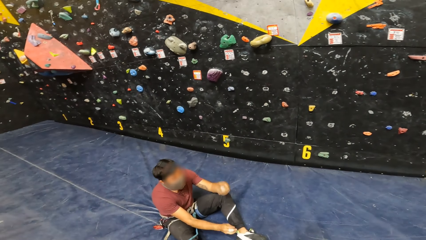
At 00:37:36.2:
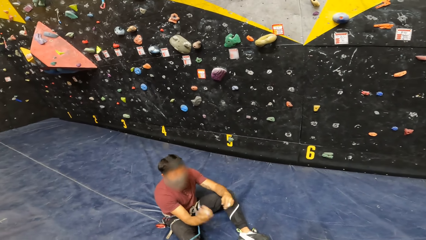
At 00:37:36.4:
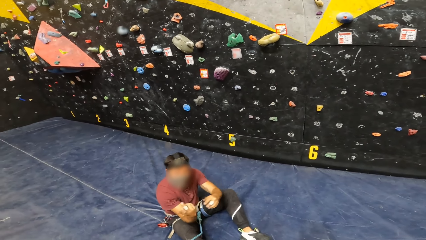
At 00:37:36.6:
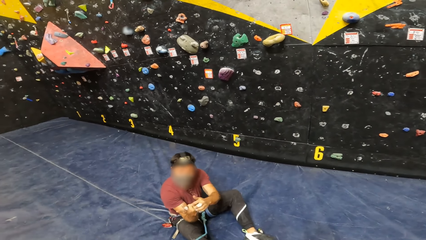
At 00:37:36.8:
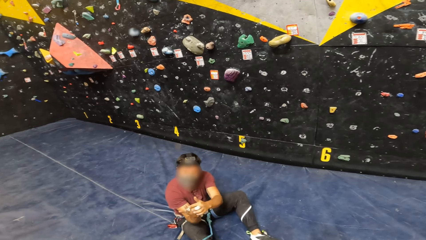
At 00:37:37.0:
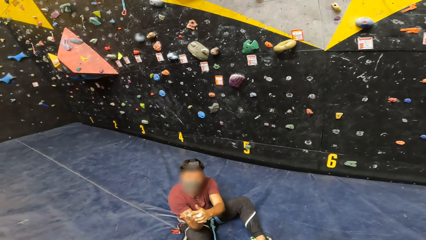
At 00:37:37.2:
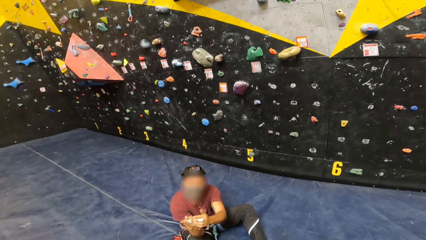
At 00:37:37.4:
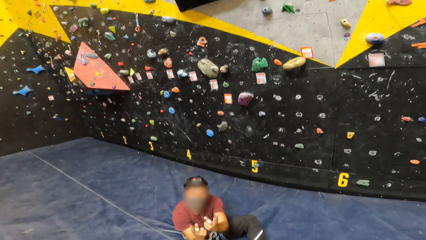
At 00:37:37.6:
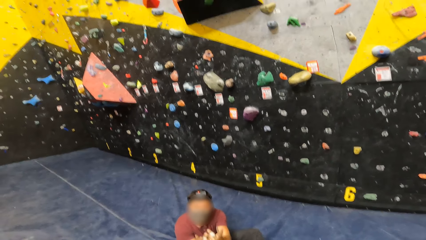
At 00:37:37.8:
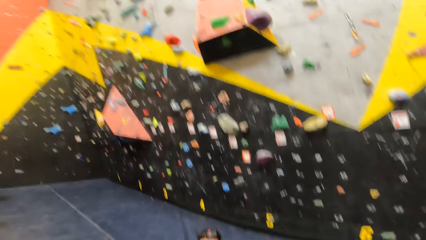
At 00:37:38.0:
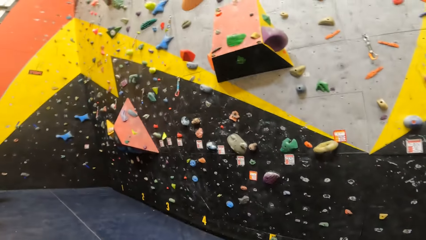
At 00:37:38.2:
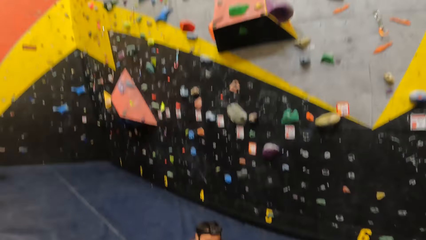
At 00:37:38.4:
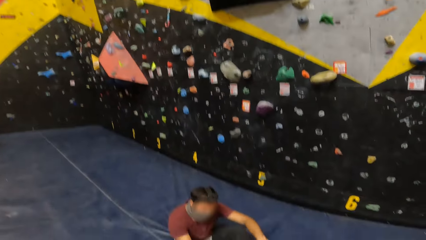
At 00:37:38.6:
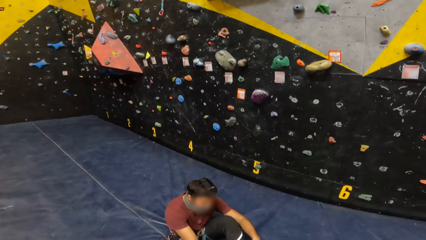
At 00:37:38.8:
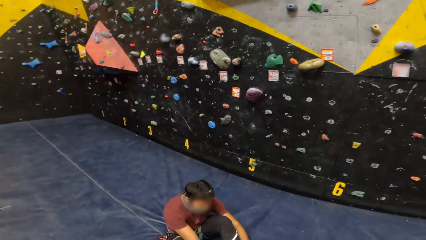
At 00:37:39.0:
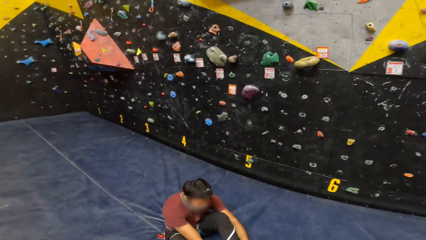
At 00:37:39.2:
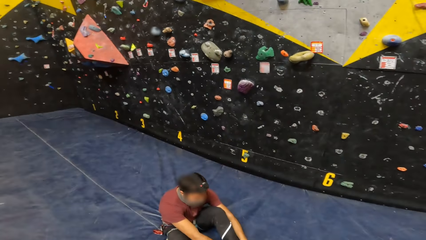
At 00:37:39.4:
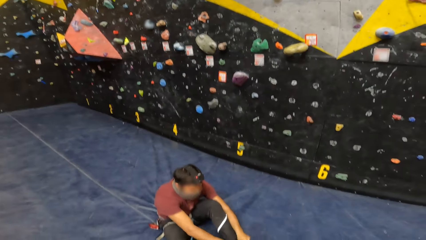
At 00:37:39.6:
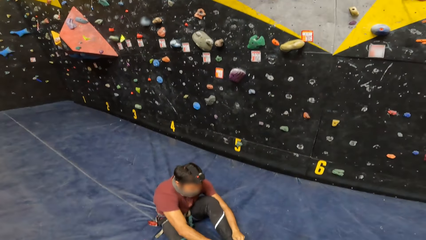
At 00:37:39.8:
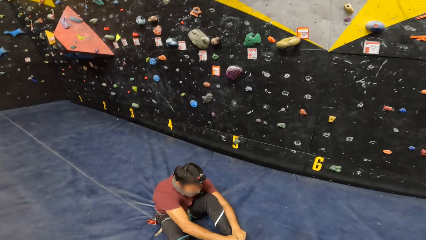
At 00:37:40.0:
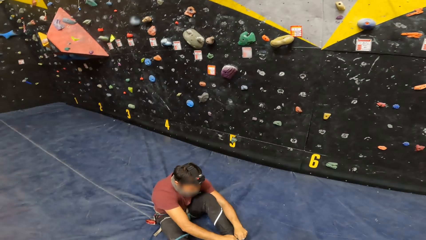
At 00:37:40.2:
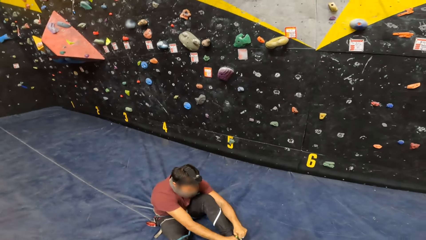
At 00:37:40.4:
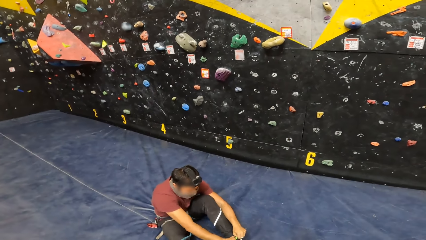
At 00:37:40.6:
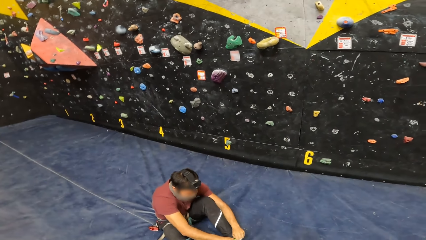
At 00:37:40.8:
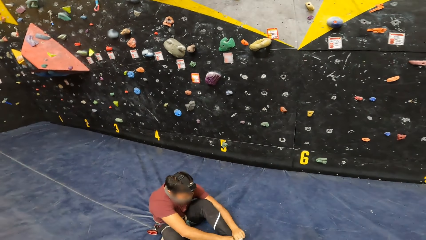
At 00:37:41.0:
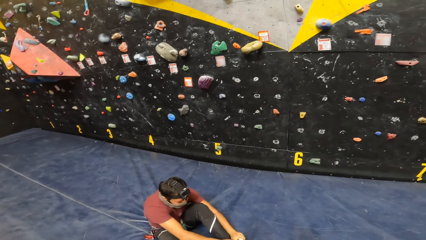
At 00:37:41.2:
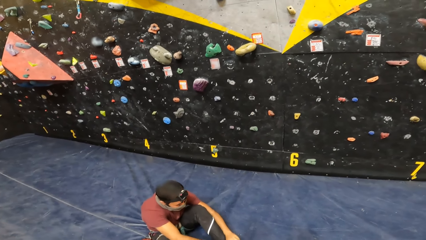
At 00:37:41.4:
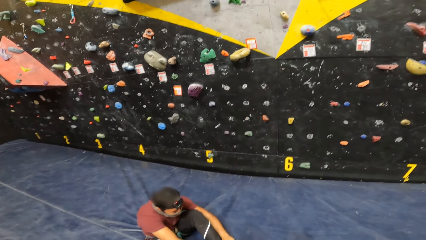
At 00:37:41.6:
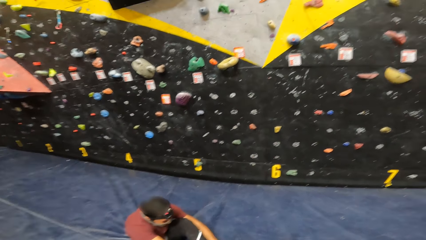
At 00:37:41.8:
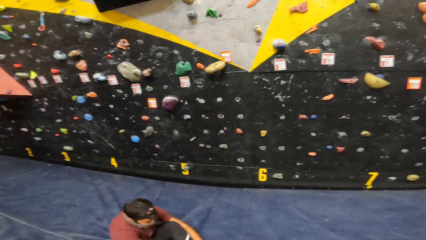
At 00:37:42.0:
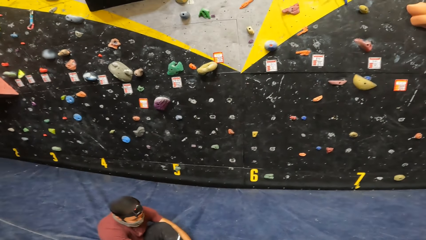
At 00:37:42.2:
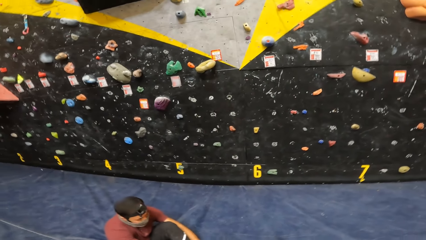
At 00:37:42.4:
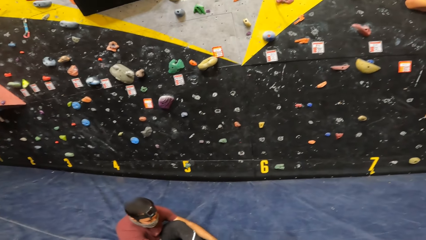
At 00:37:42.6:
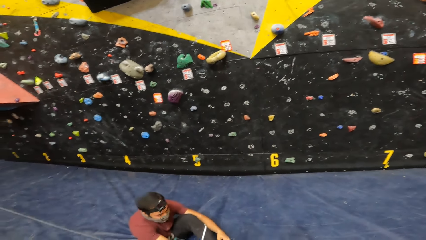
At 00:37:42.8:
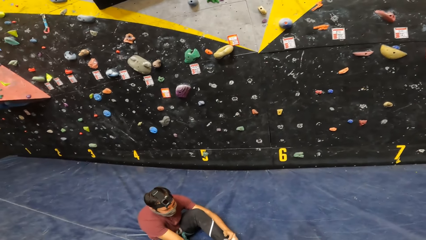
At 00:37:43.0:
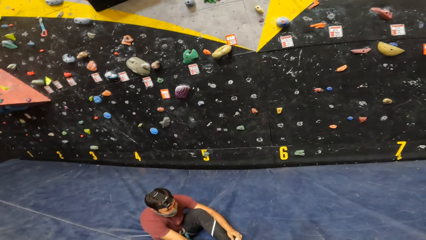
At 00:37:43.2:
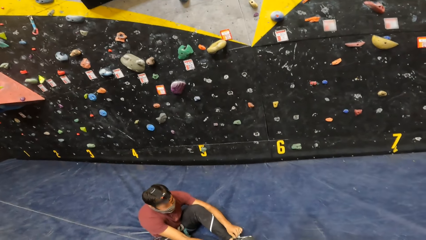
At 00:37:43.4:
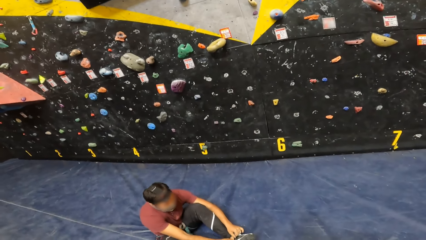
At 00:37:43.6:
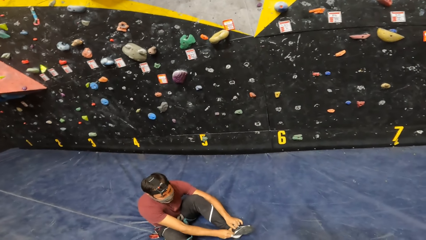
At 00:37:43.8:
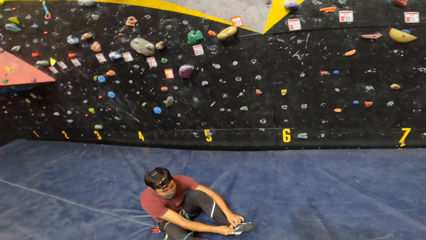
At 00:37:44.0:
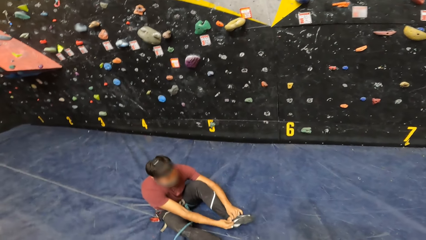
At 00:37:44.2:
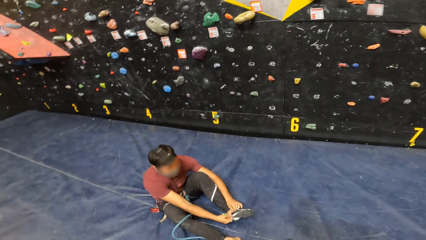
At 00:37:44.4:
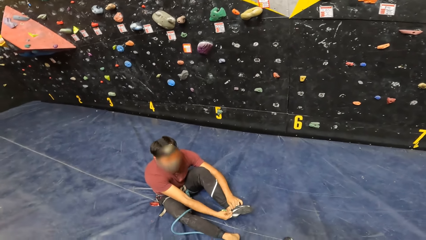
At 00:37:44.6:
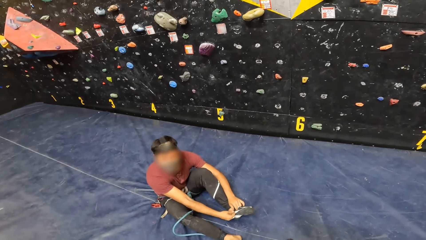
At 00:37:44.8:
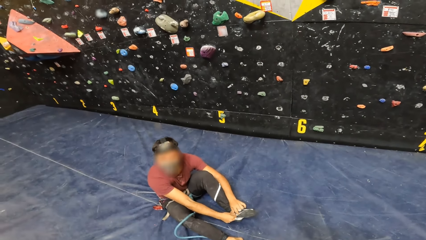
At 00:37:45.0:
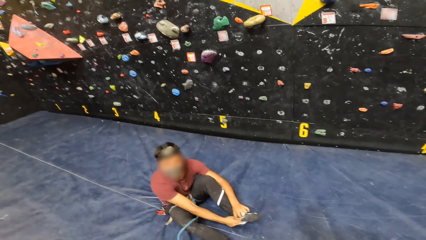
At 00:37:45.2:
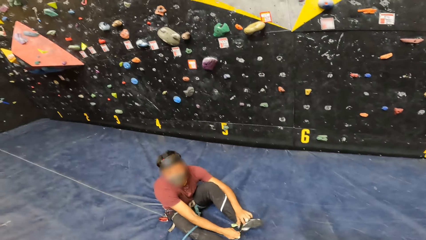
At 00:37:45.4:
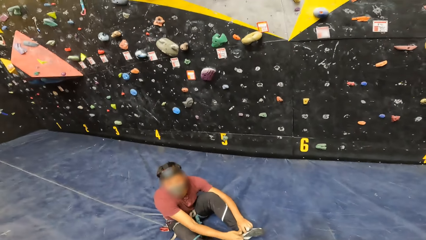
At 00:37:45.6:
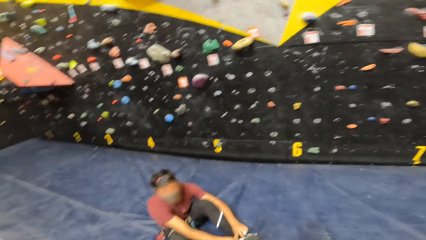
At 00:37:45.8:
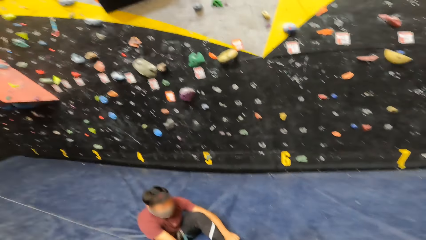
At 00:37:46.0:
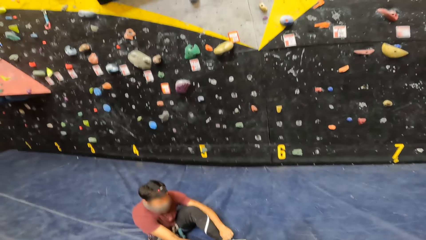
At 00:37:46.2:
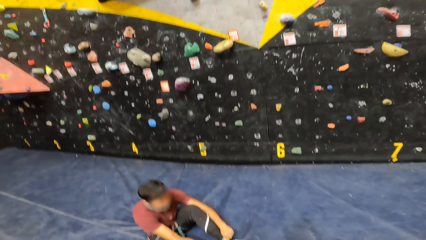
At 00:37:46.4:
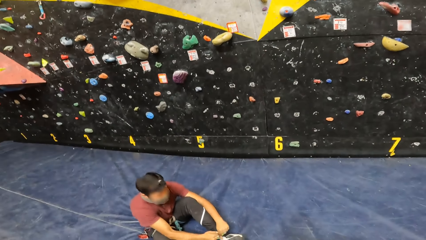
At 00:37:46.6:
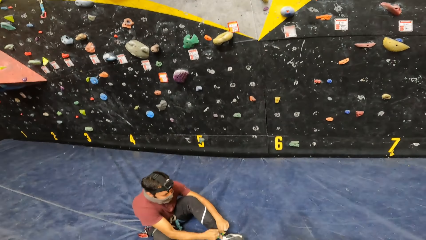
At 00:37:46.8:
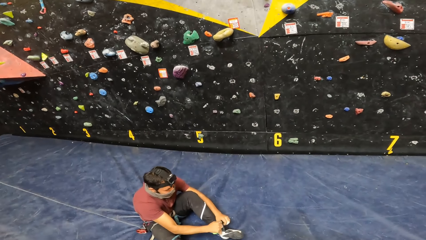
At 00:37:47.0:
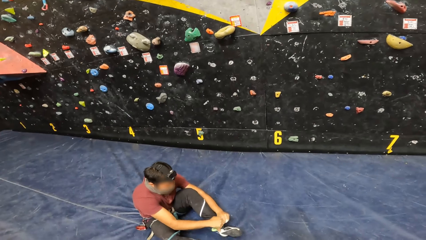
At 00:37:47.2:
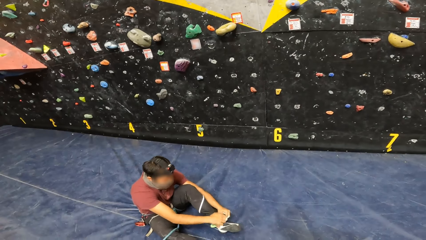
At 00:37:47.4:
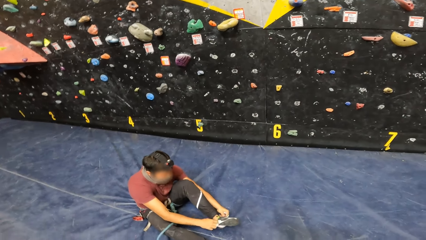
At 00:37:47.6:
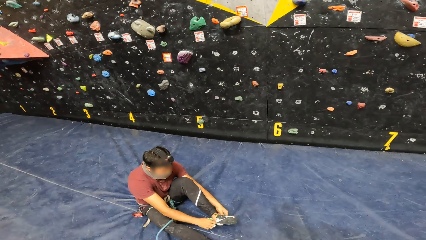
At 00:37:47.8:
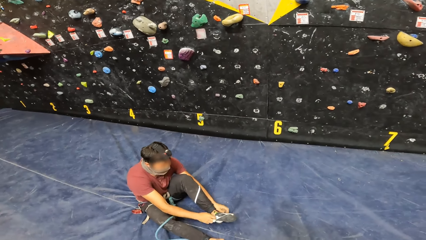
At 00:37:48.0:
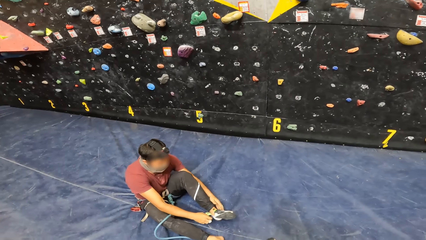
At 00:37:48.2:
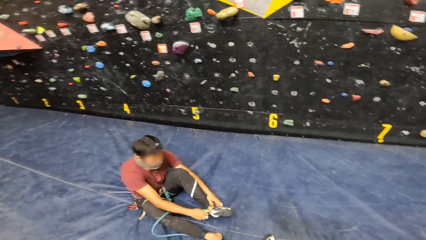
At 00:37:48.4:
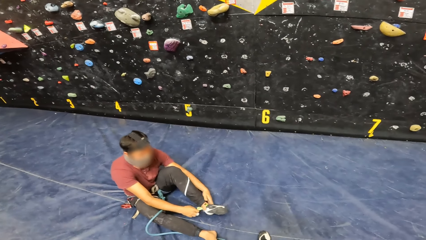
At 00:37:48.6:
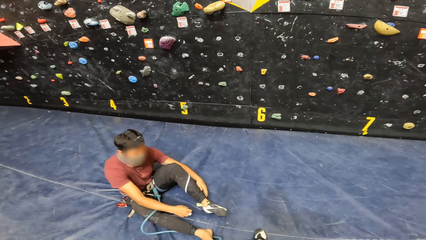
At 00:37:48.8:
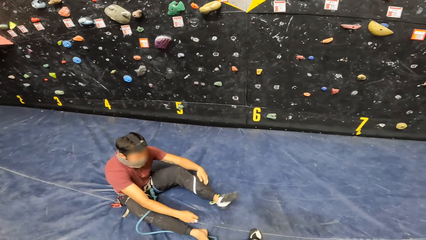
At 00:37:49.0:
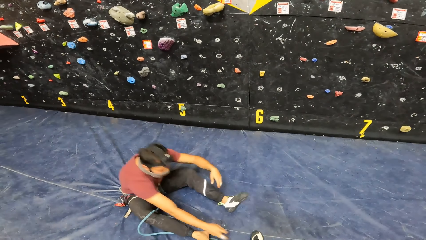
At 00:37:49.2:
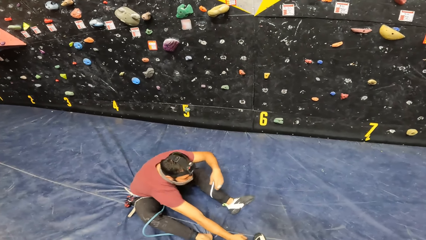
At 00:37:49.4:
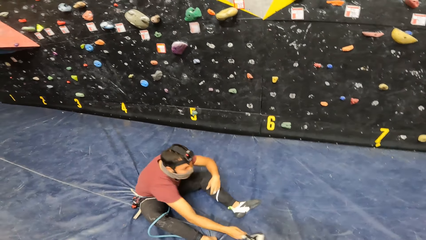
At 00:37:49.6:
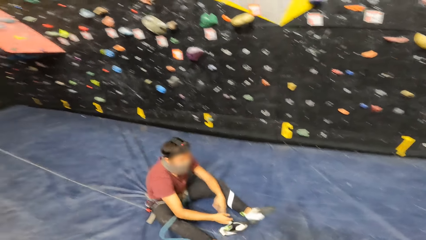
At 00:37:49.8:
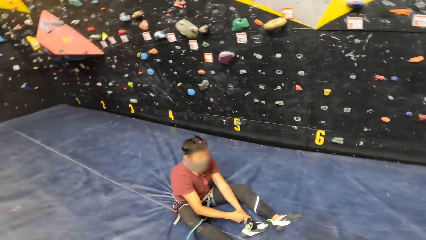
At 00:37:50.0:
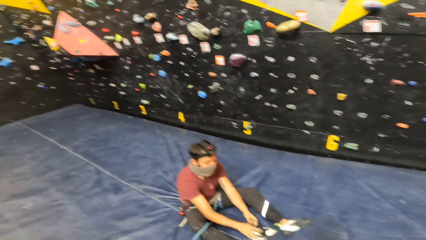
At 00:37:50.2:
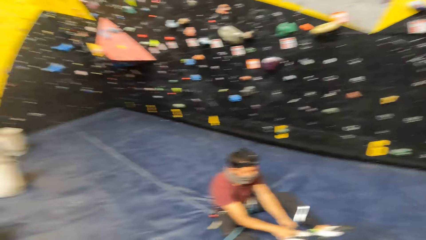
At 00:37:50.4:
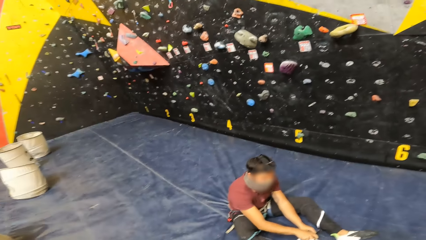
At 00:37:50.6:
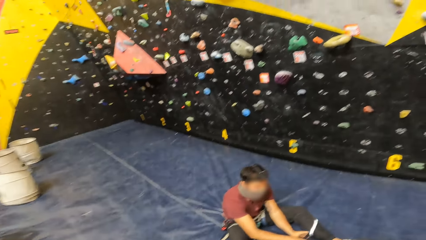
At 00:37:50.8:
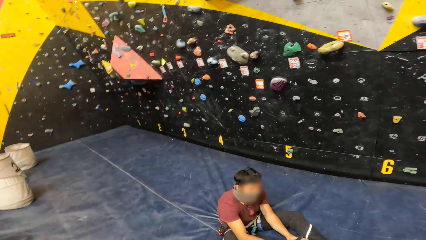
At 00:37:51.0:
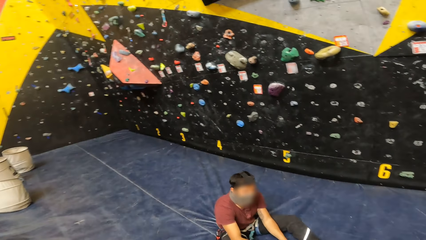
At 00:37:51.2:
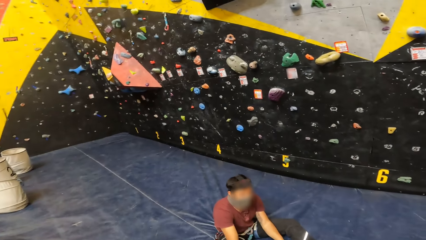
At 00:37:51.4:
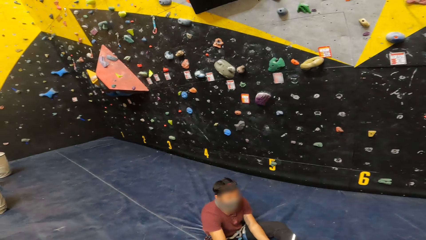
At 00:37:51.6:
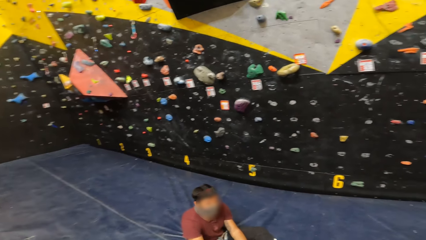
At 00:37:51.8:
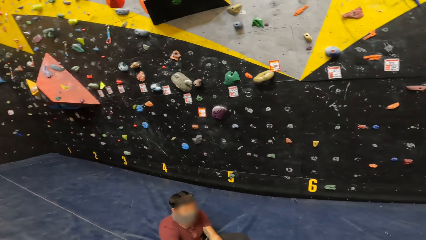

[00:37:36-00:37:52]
A man converses with the camera wearer. The camera wearer looks at the wall. The man wears a shoe and converses with the camera wearer. The man grabs a shoe and adjusts the shoe.
